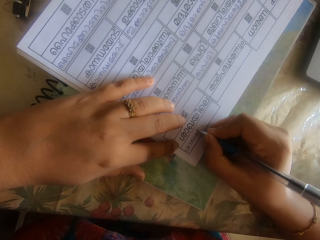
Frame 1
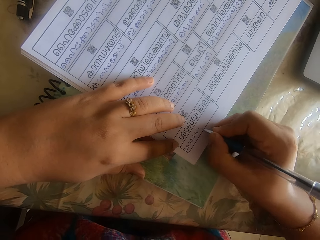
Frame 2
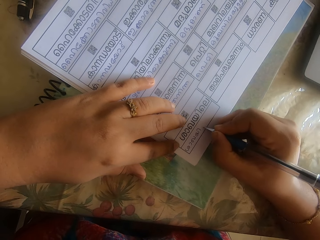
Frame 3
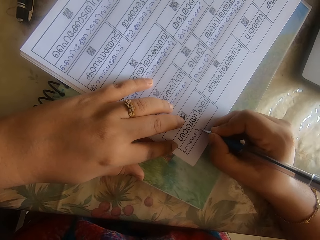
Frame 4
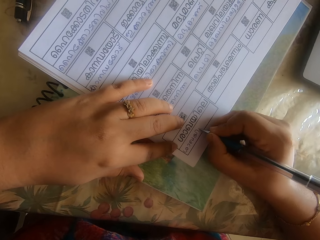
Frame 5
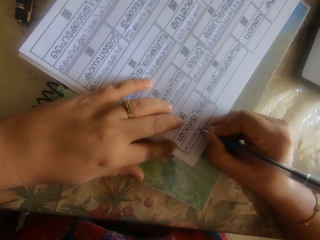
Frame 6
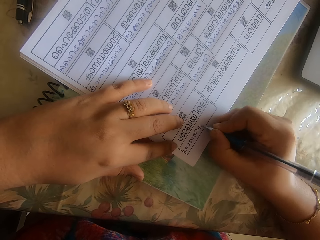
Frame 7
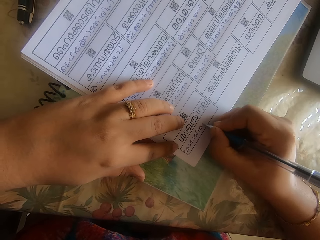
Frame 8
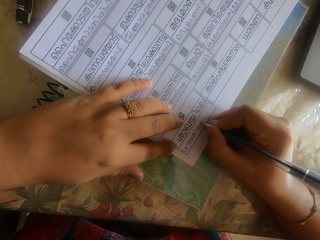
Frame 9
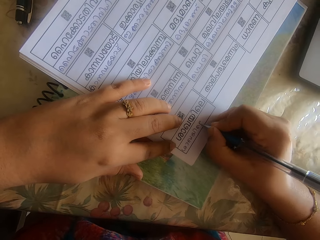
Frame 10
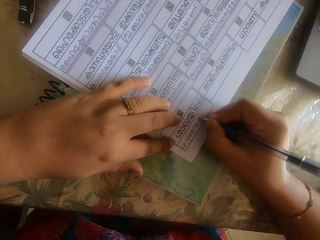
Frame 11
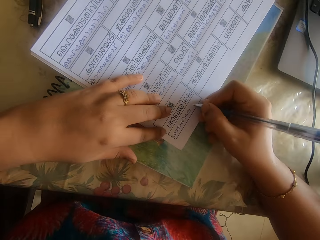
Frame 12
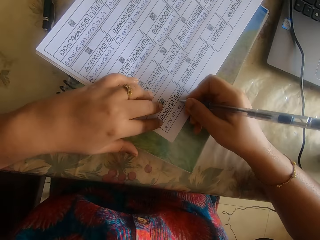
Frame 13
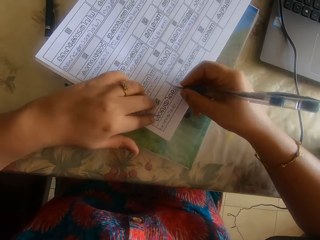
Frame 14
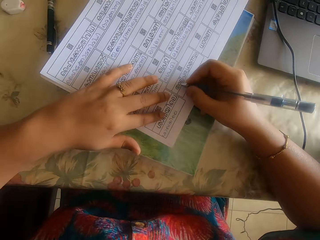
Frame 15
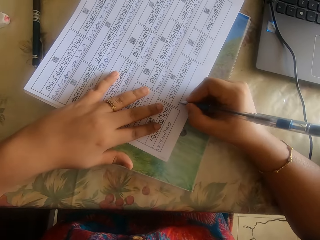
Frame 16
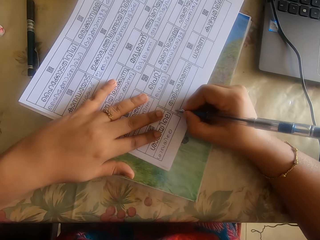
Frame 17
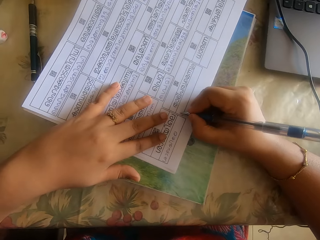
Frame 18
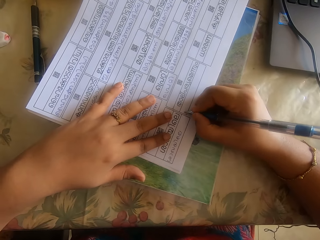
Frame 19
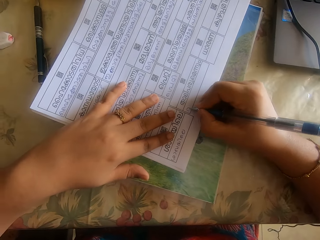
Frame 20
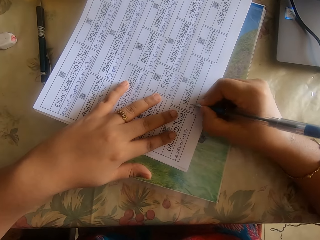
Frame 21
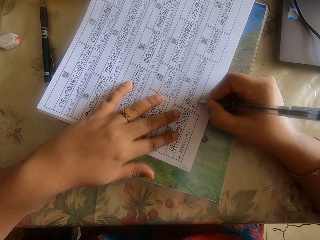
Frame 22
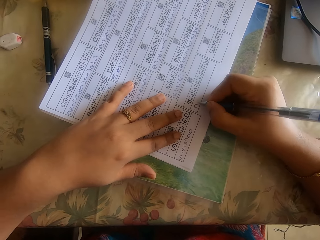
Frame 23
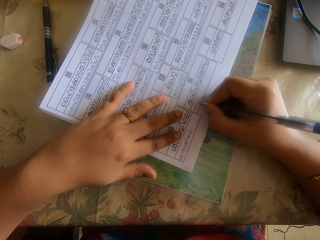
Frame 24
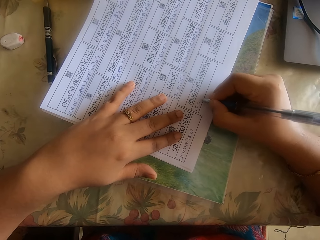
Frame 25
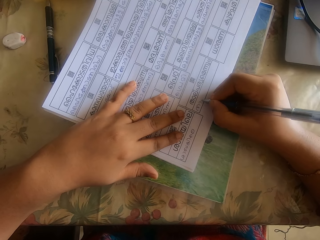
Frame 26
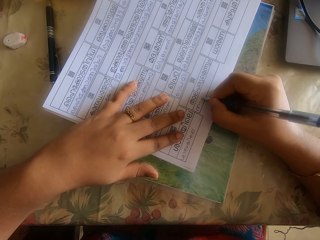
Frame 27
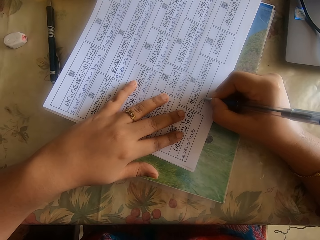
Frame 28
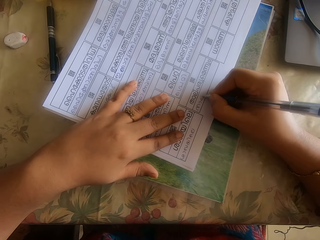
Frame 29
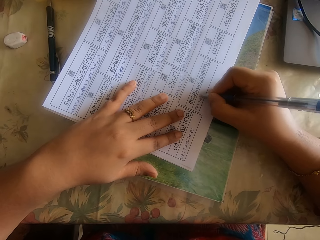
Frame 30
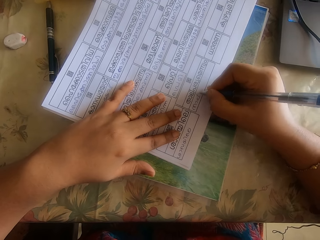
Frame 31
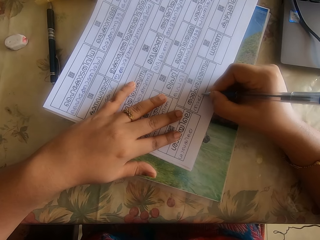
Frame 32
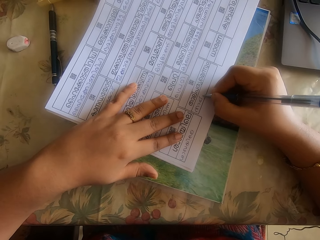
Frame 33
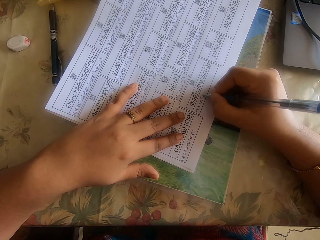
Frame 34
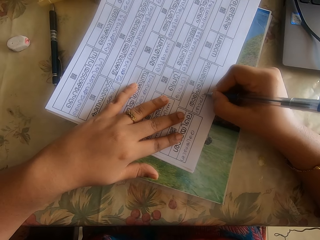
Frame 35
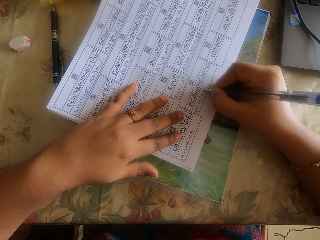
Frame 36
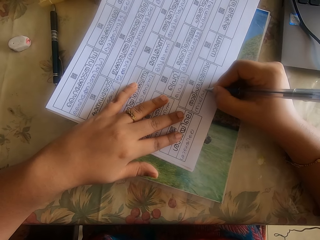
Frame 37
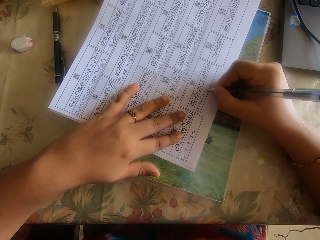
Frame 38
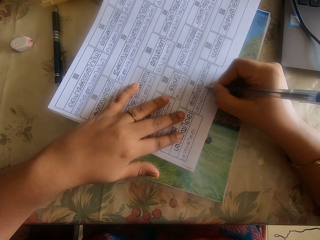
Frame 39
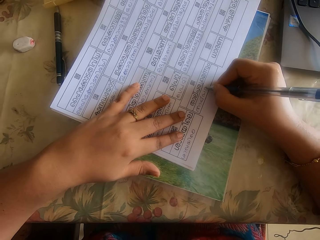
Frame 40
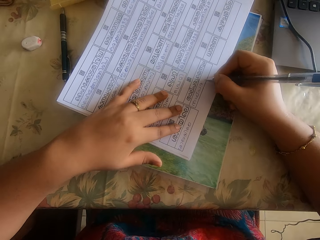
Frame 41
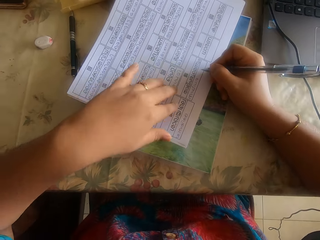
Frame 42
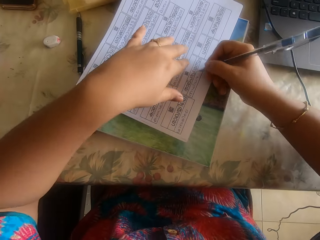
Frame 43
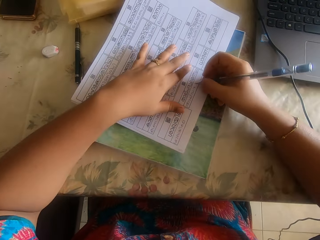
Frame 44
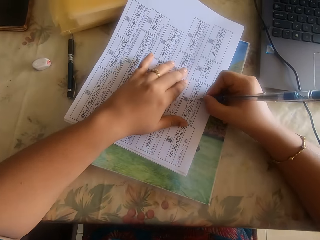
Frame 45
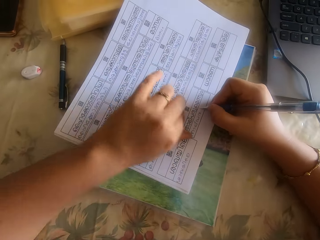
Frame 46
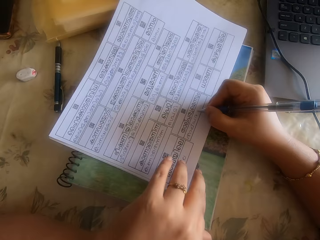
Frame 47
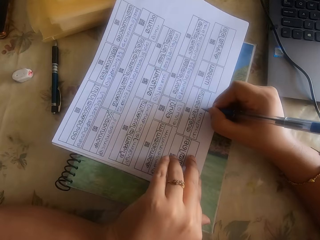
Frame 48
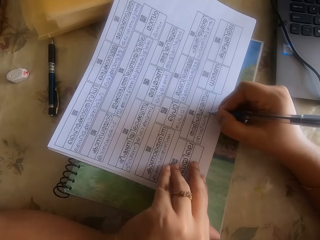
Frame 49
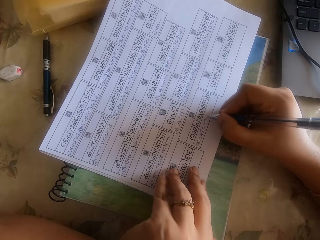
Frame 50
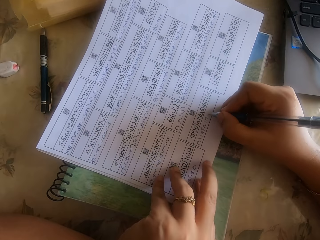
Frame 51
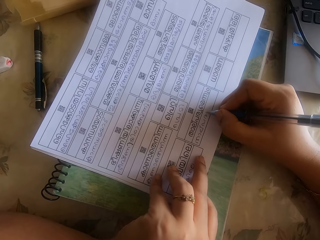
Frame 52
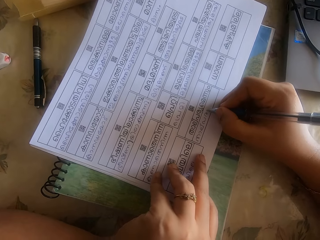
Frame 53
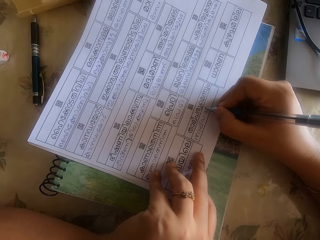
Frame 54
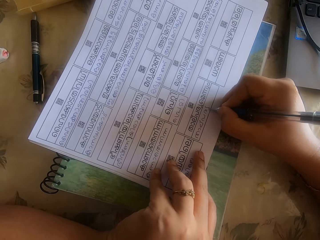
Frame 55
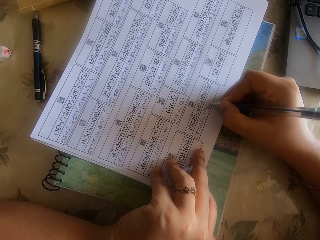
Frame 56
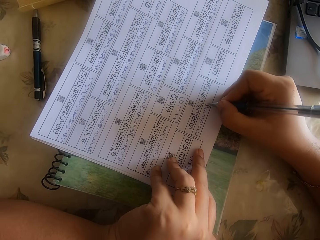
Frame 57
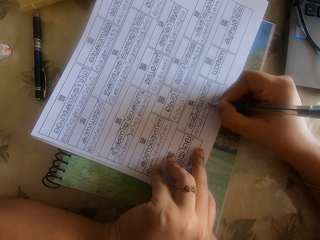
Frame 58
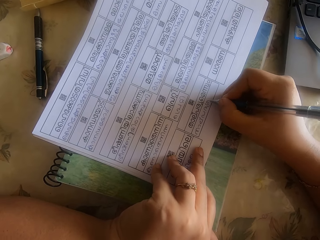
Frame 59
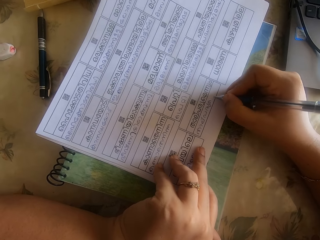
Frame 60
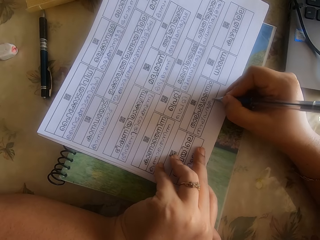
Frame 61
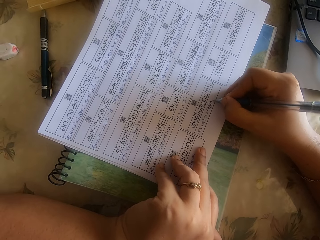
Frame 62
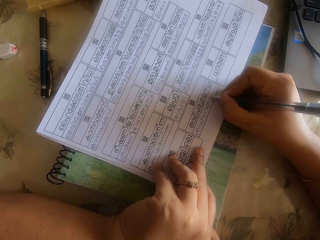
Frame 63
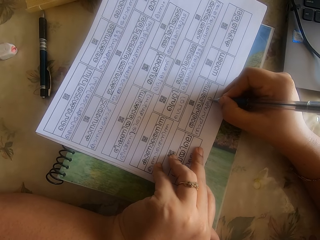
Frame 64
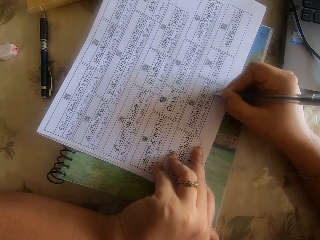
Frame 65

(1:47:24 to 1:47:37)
The camera wearer drags the papers on the table. They write on a piece of paper with a pen. They lift up the pen. They write on the piece of paper with the pen.

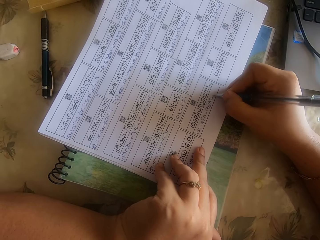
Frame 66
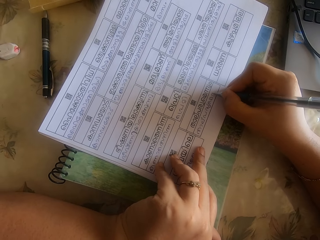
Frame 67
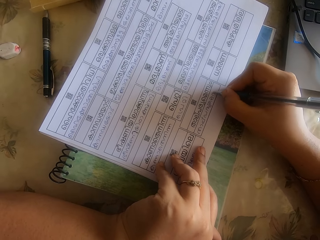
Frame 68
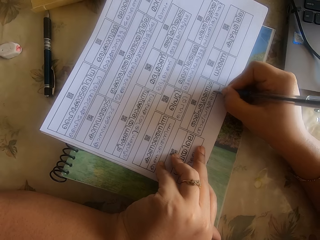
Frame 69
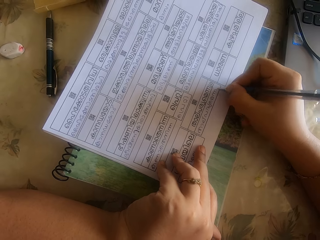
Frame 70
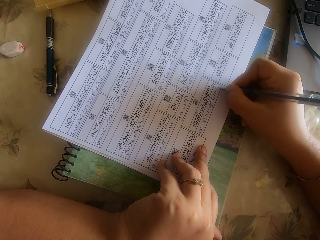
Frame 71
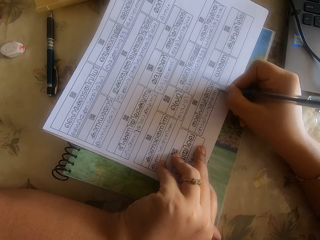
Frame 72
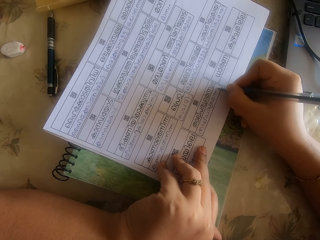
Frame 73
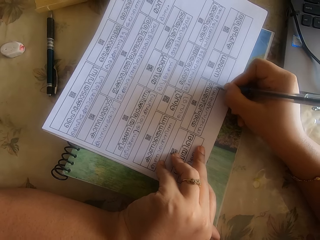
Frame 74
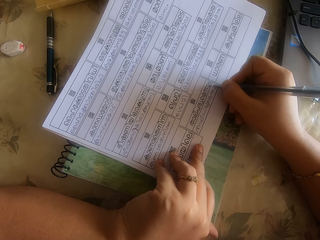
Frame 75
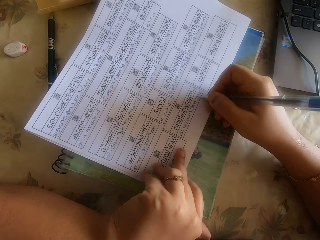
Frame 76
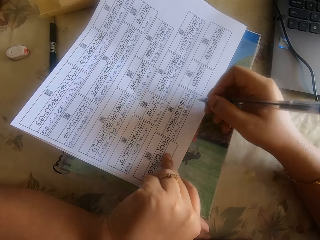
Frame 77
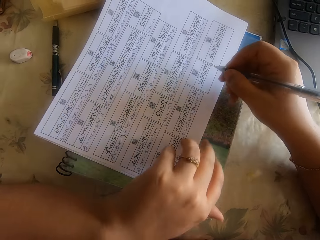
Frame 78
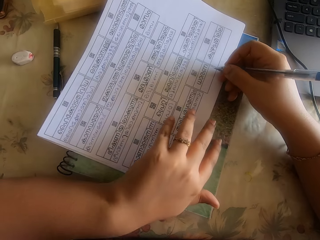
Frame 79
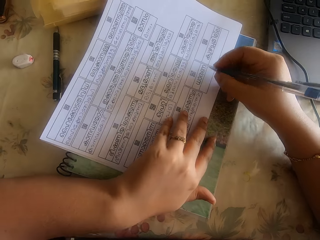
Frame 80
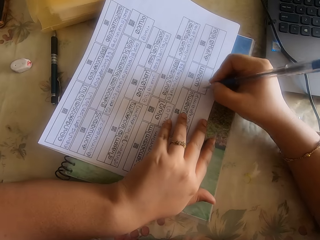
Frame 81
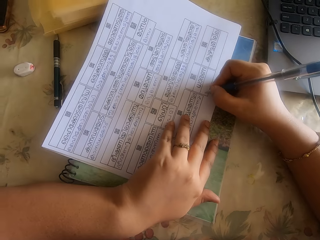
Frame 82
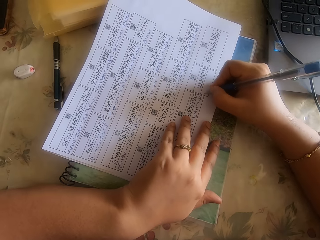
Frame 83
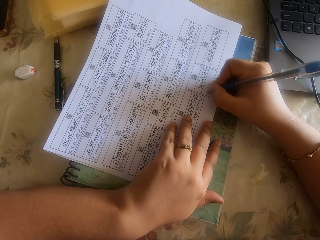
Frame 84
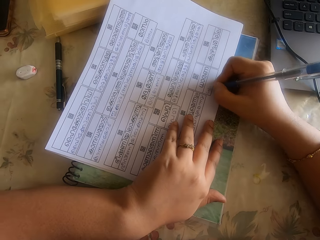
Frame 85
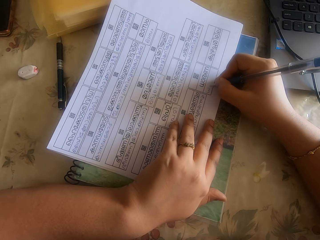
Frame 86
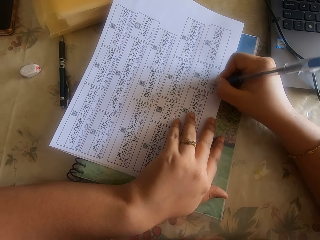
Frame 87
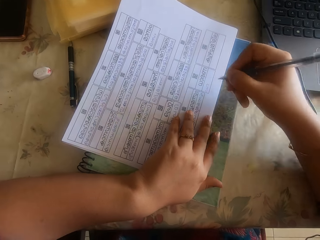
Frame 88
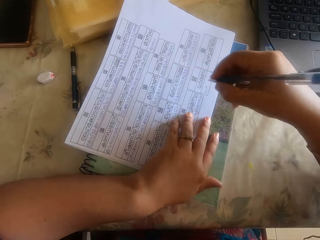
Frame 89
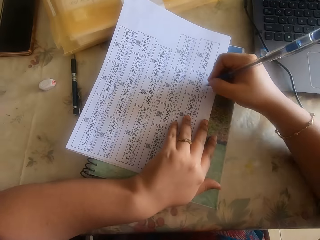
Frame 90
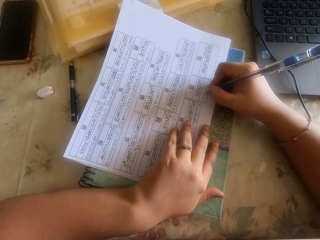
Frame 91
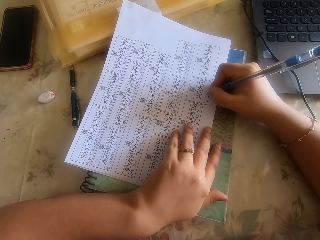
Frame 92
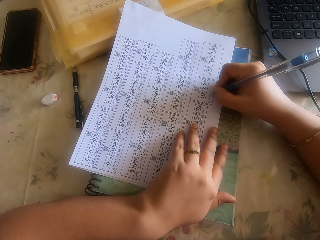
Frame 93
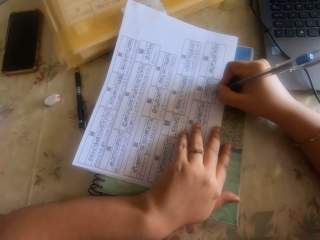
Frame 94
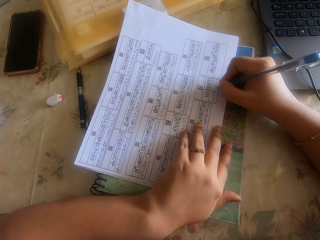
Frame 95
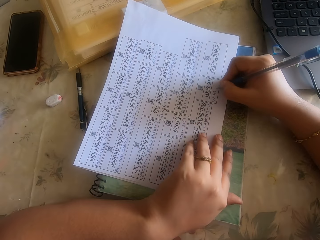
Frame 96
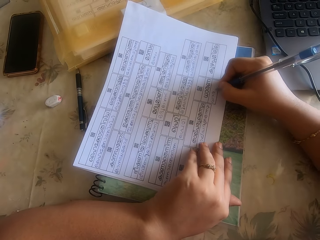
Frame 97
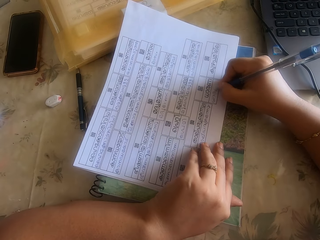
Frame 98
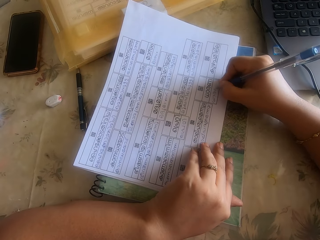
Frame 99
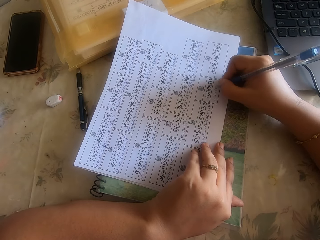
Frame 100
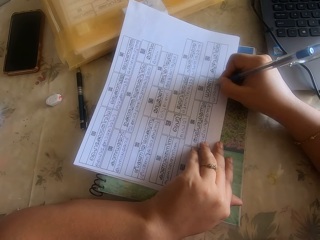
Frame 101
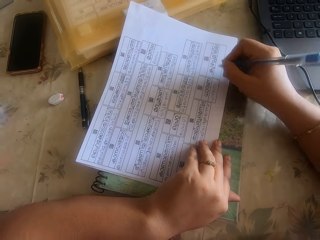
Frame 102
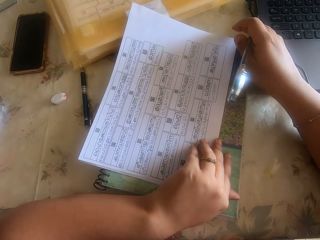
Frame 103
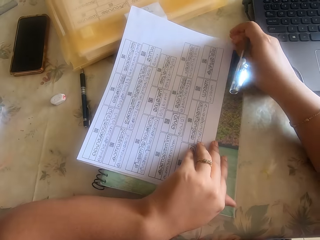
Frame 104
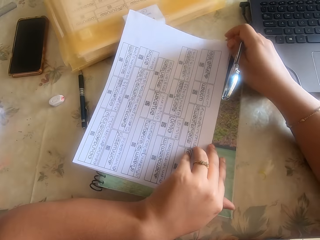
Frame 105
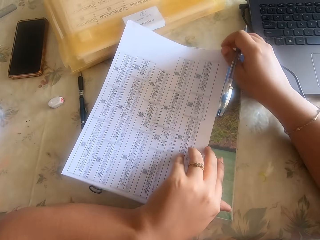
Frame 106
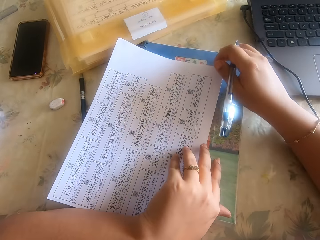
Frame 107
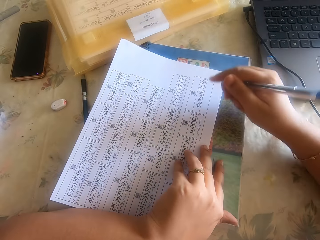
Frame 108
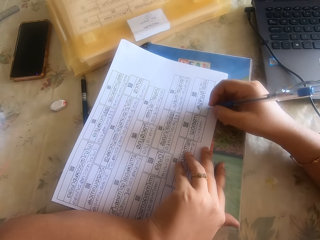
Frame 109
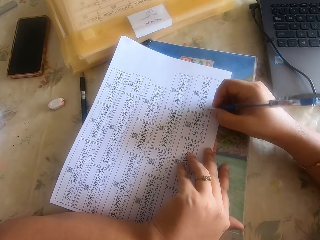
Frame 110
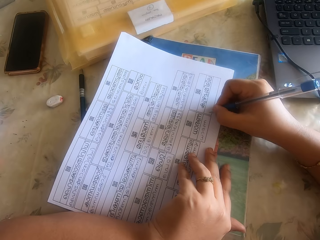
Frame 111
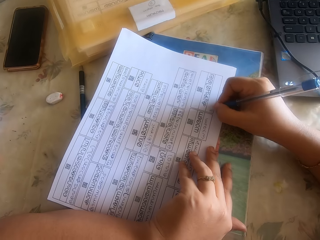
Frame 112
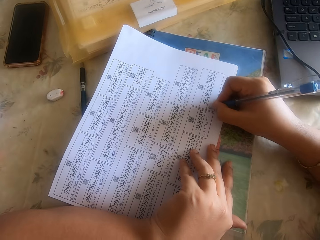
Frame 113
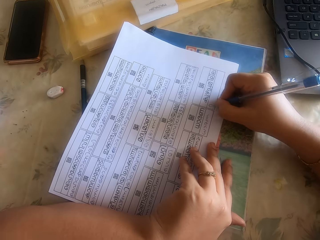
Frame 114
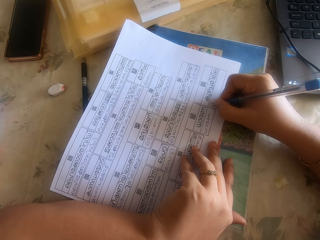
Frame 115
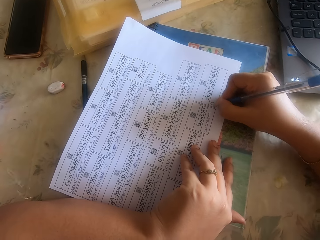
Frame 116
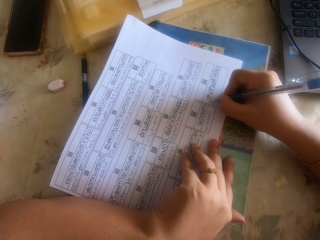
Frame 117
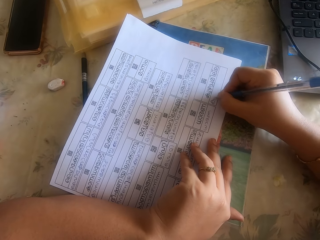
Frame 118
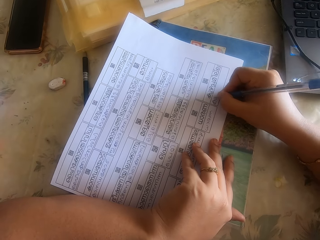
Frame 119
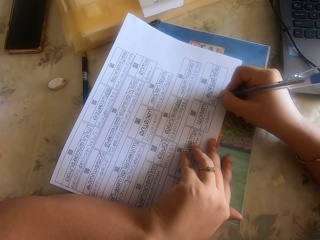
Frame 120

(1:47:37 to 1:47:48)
The camera wearer drags the papers on the table. She writes on a piece of paper with a pen. She lifts up the pen. She writes on the piece of paper with the pen. She adjusts the book on the desk with both her hands. She drags the papers on the table. She writes on the paper on the desk with the pen in her right hand.
